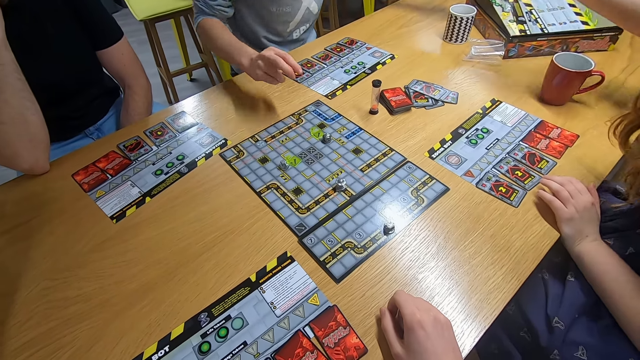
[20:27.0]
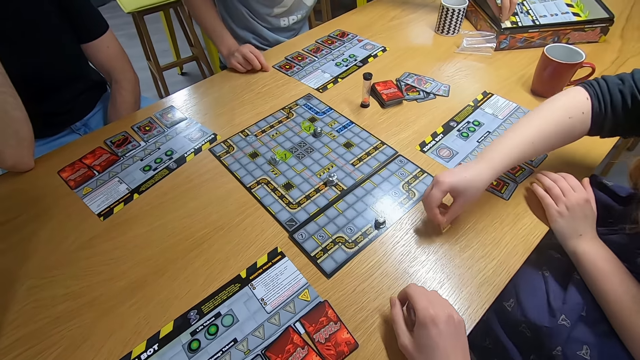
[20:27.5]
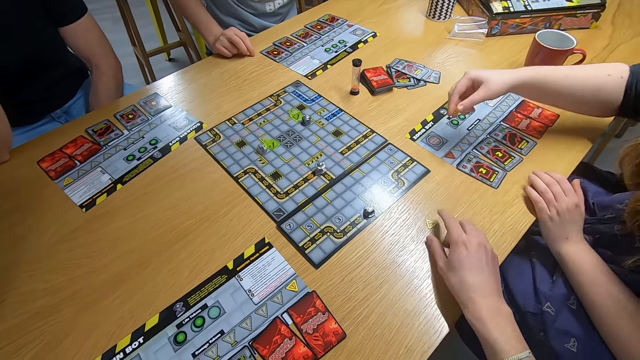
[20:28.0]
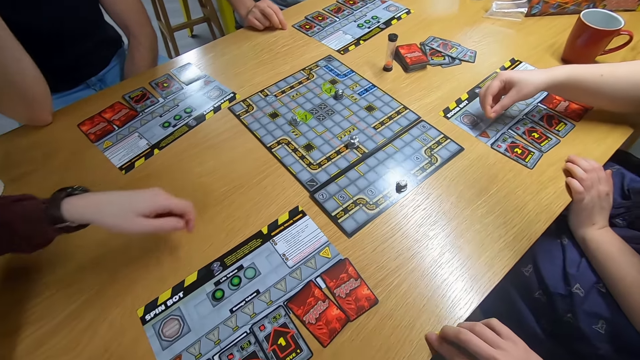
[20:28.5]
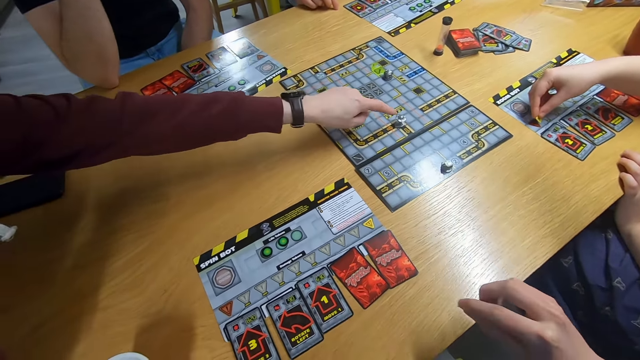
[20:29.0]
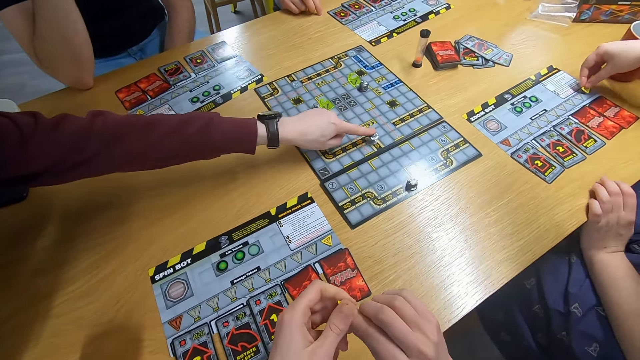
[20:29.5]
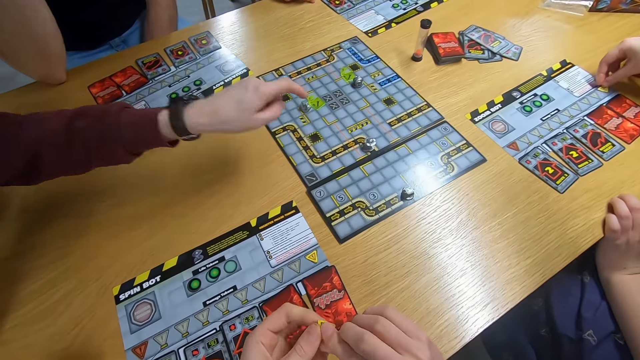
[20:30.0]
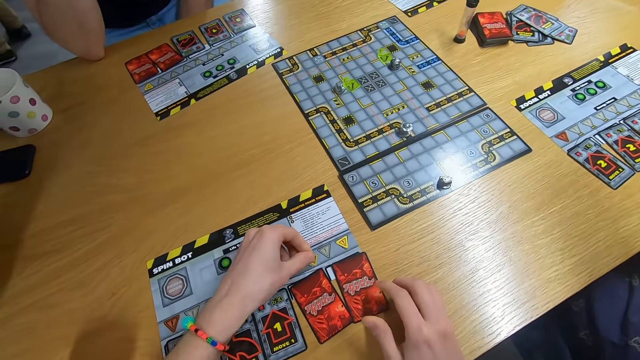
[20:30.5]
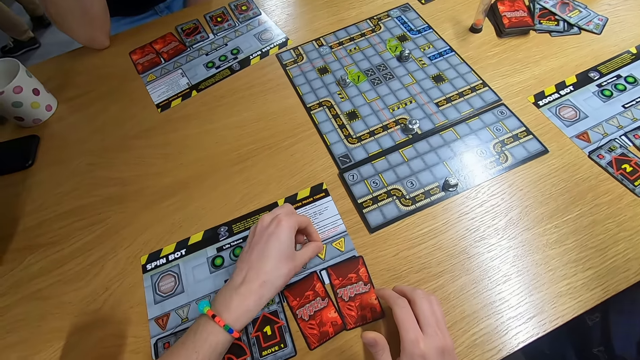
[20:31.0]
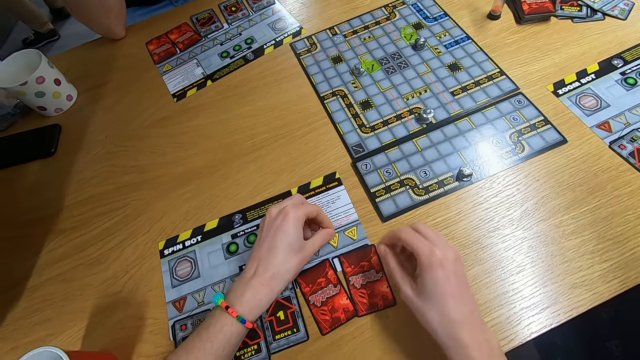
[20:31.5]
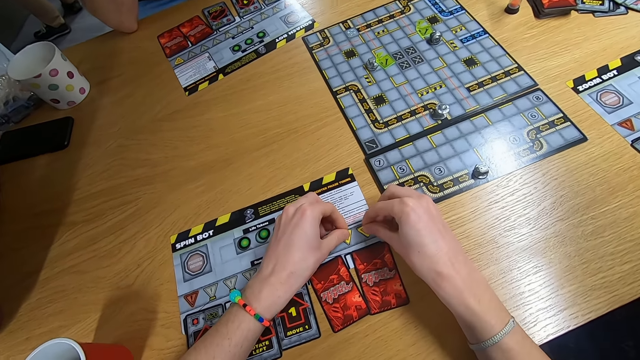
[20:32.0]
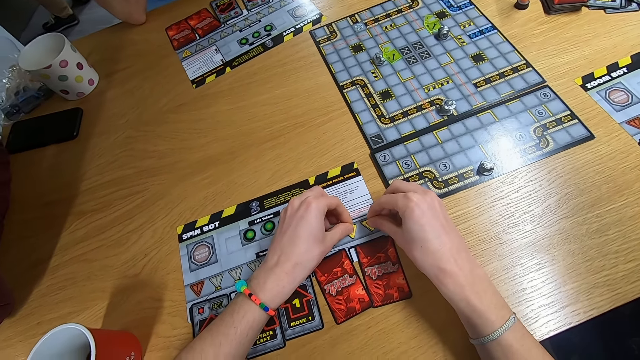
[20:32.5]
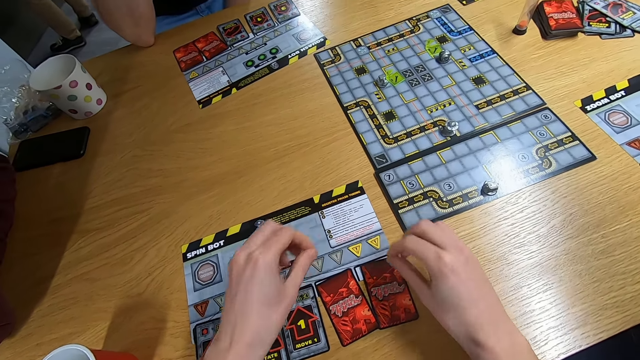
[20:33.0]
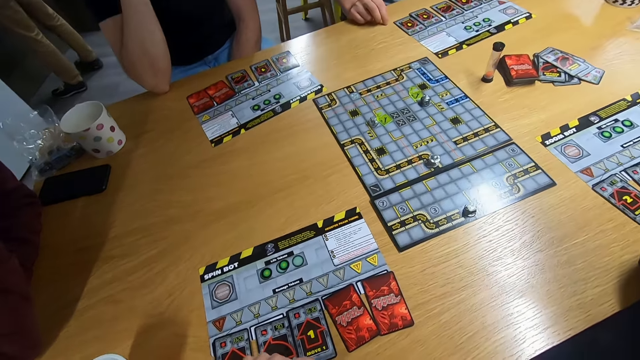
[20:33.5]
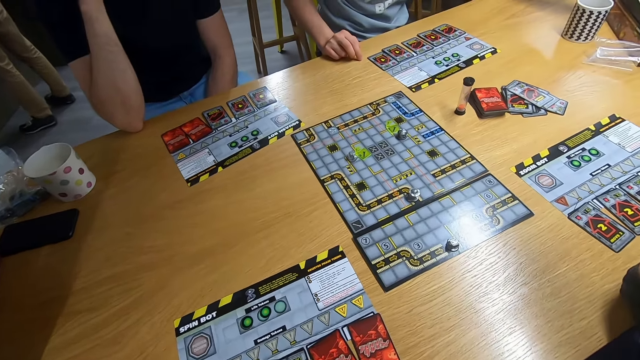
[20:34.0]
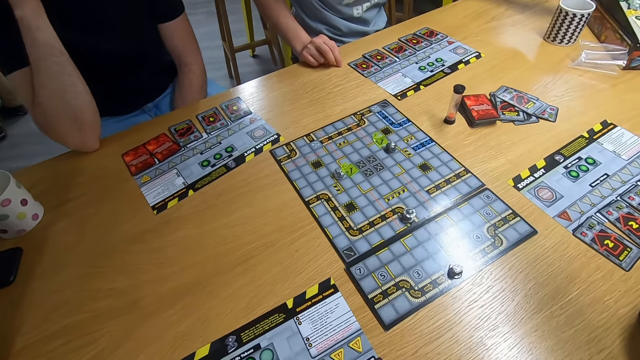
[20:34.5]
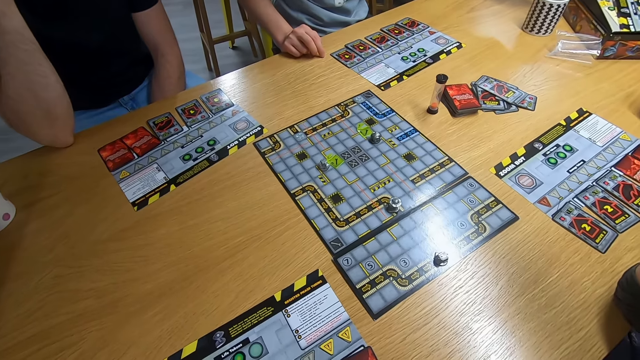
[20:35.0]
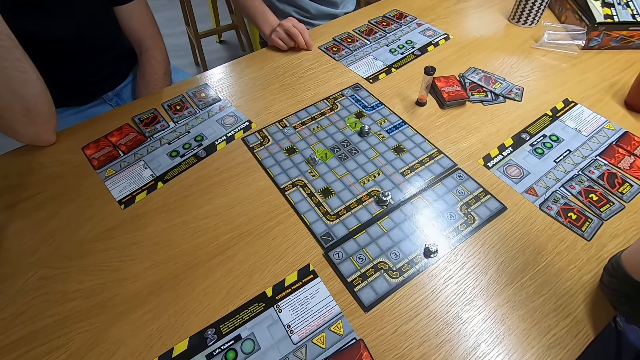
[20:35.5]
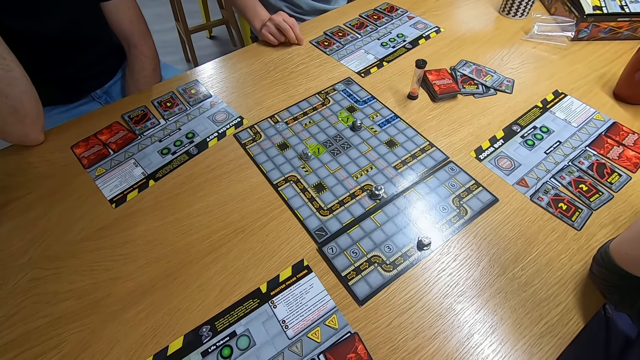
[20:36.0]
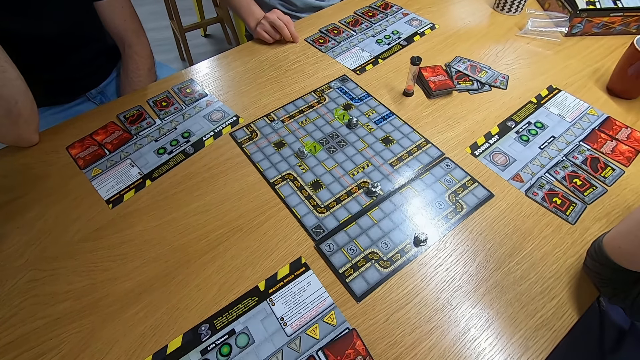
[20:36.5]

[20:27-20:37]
A lady drops the board game piece on the desk. The camera wearer picks up the board game piece. A man swings the left hand and plays the board game. The camera wearer puts the board game piece on the desk. They swing the right hand. They hold the board game piece with the right hand and stare at the board game.

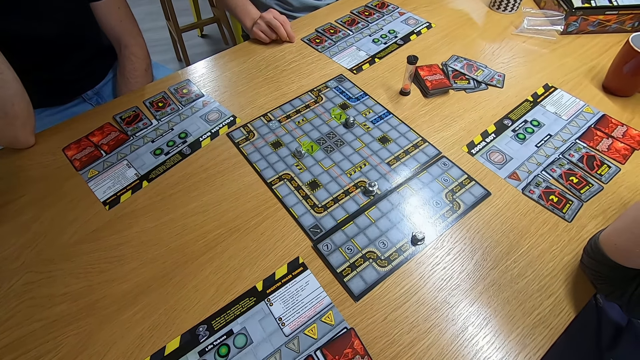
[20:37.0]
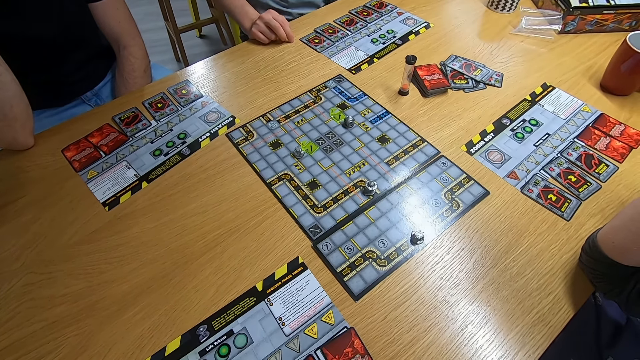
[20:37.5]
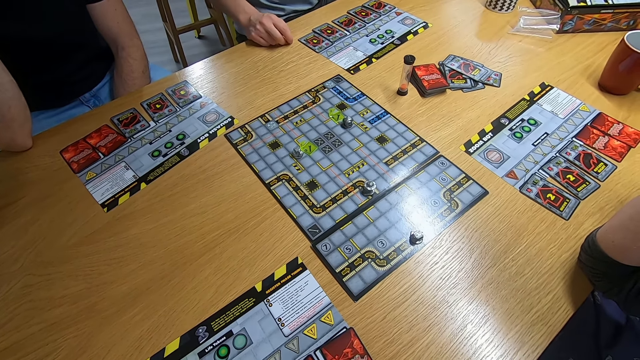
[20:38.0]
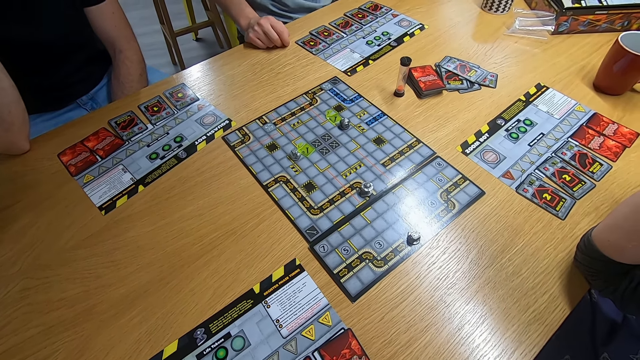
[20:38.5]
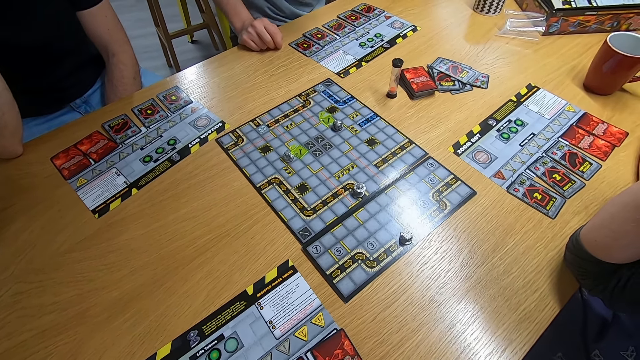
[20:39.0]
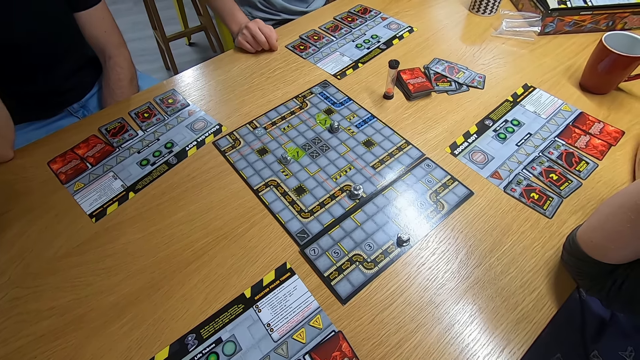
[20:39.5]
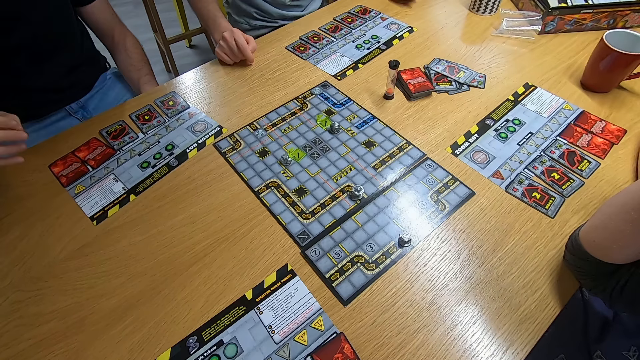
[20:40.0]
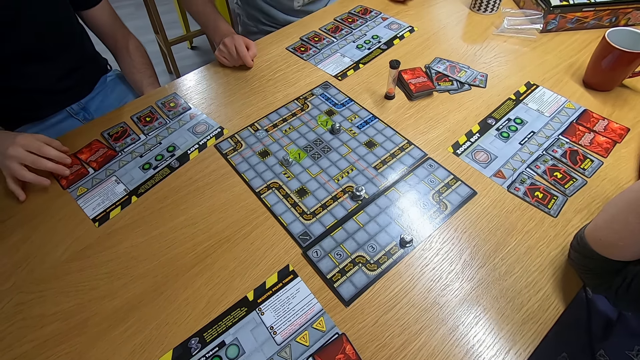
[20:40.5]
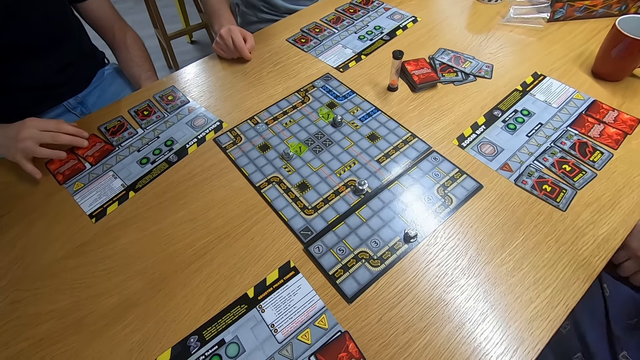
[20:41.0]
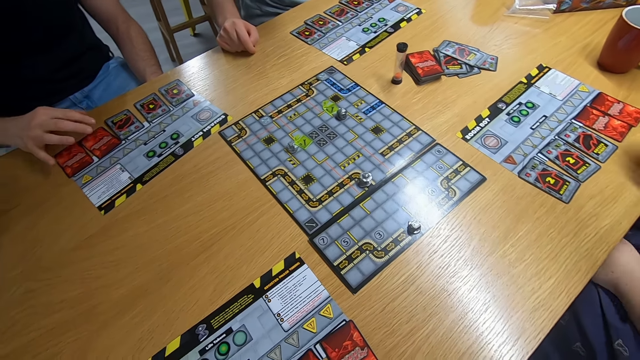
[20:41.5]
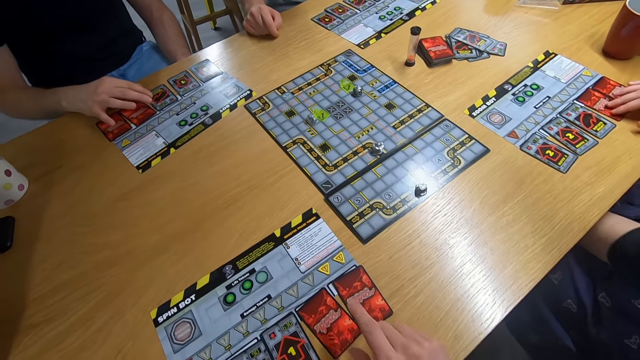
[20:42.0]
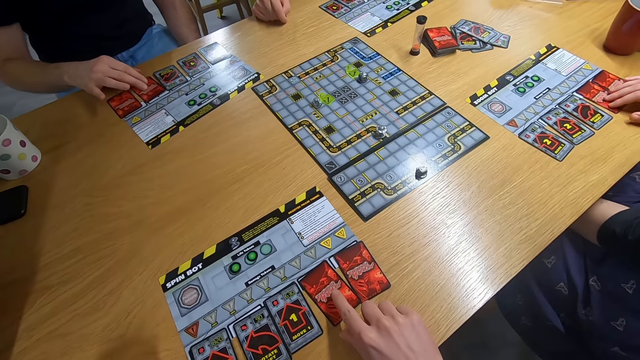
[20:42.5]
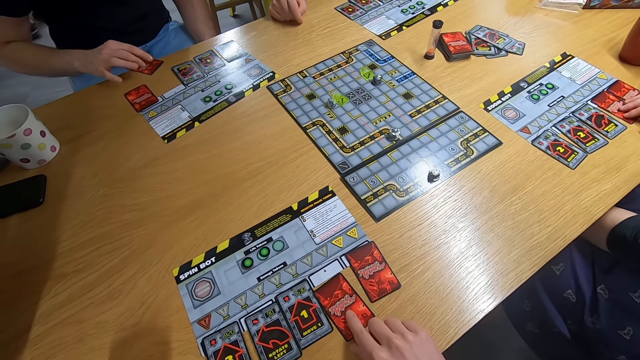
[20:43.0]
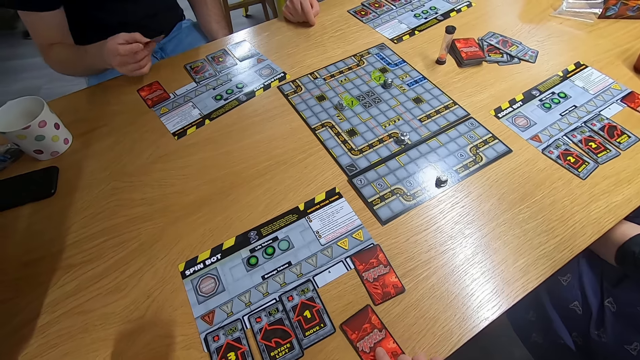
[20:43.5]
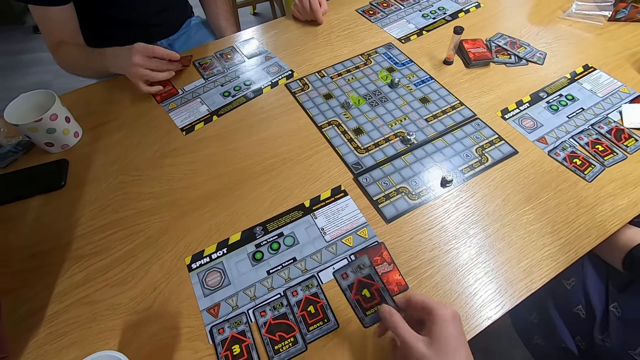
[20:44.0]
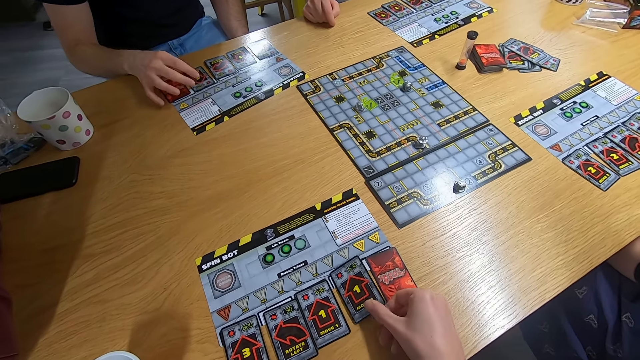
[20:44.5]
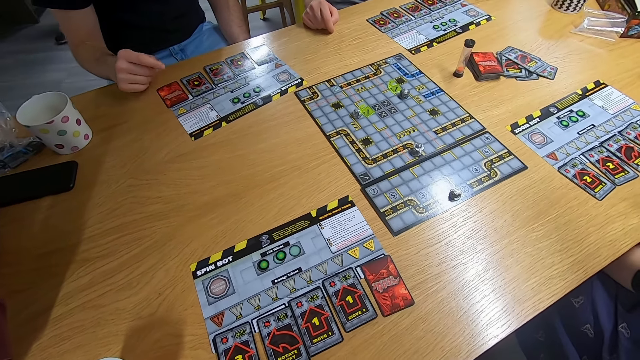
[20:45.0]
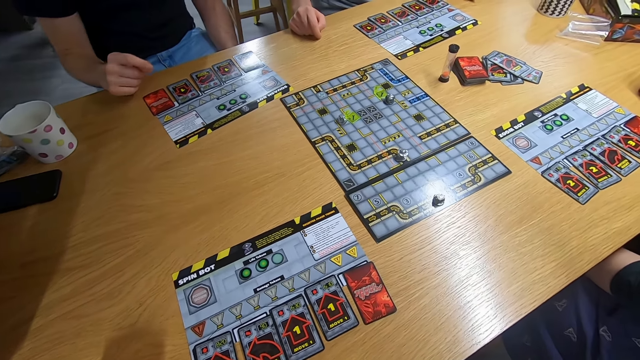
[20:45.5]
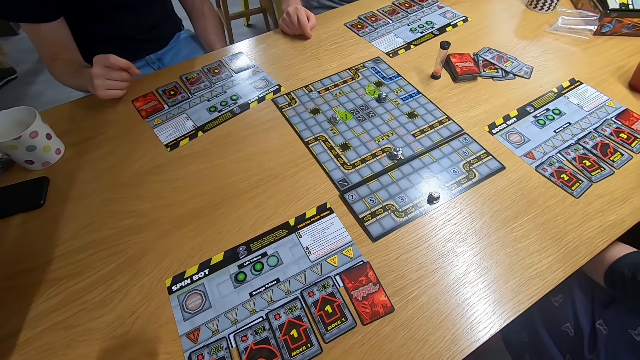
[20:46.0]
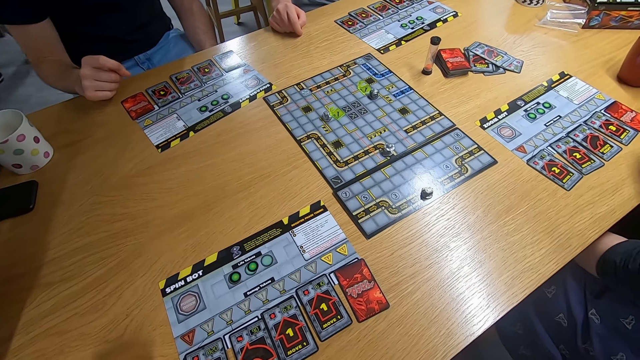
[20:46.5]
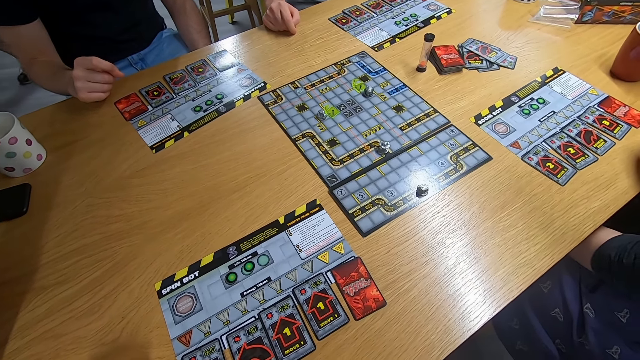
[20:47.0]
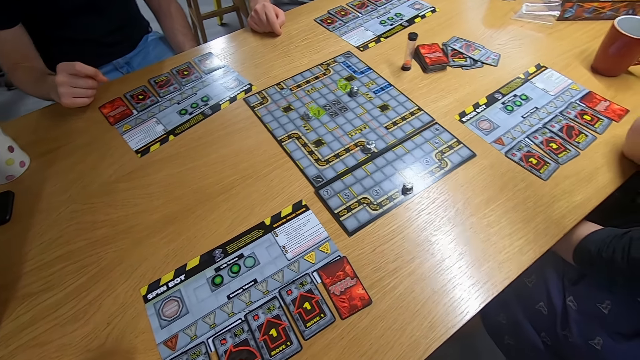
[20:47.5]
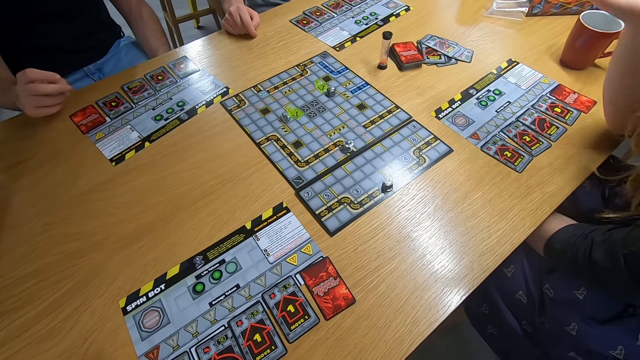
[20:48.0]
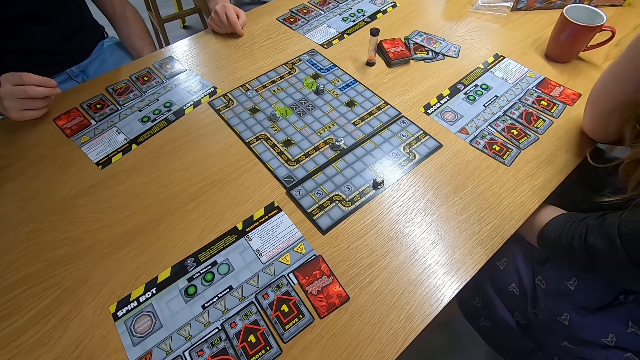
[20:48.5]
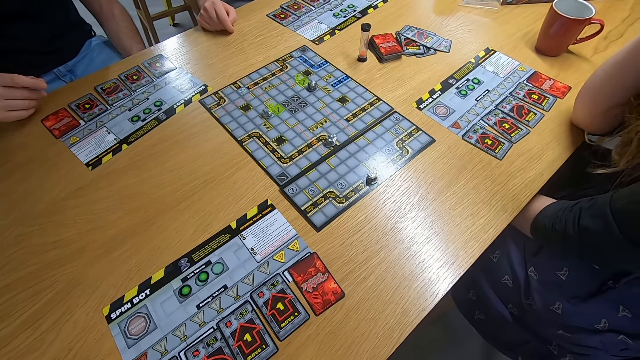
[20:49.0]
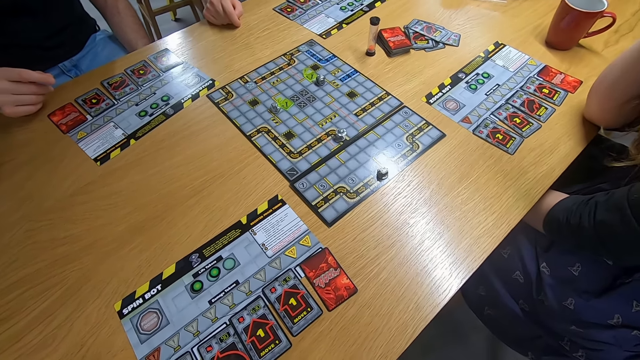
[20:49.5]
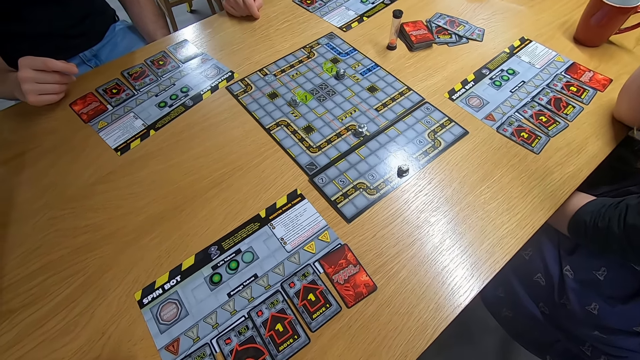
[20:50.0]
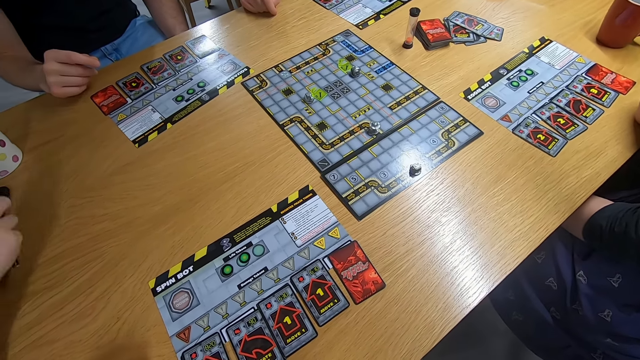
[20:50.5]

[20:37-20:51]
A man moves the body on the chair. Another man picks the card with the left hand. The camera wearer picks the card with the right hand. A lady picks the card with the right hand. The camera wearer plays the sequence game. They drop the card on the desk. The other man drops the card on the desk. The lady drops the card on the desk. The camera wearer stares at the board game. The lady swings the right hand and touches something. The camera wearer stares at the board game.
